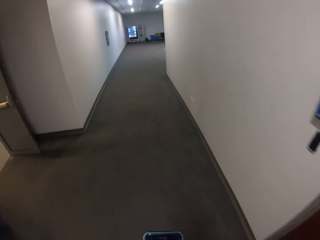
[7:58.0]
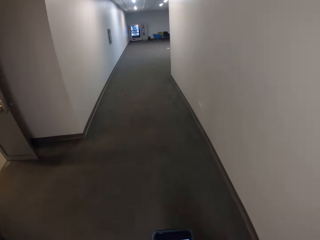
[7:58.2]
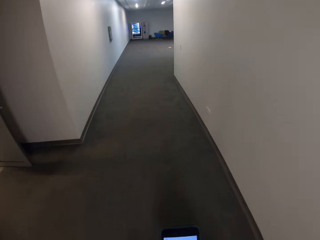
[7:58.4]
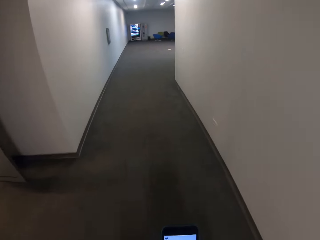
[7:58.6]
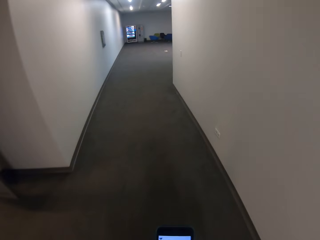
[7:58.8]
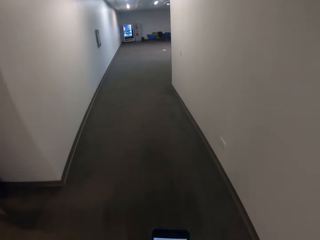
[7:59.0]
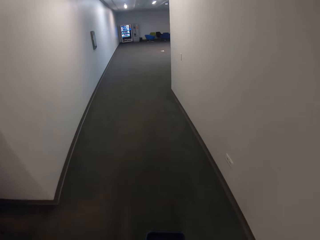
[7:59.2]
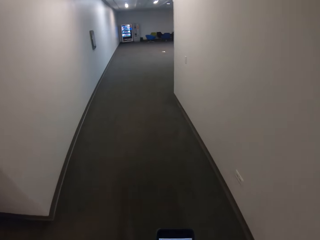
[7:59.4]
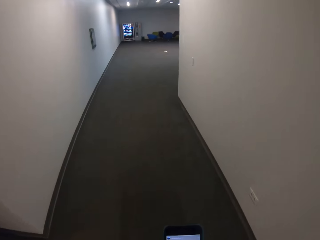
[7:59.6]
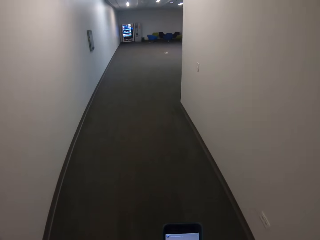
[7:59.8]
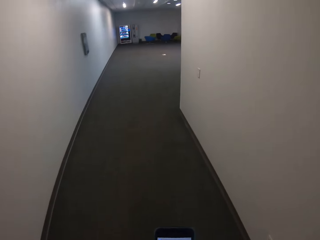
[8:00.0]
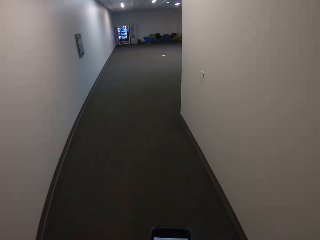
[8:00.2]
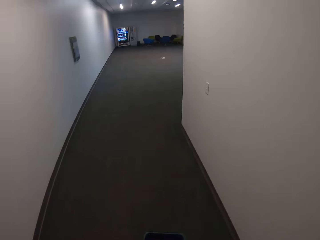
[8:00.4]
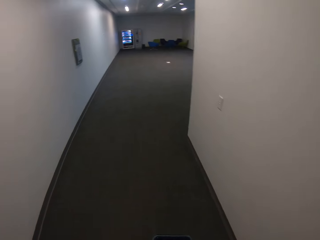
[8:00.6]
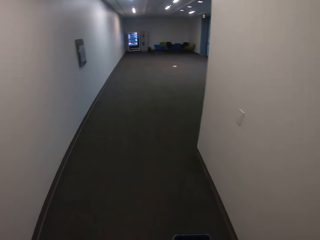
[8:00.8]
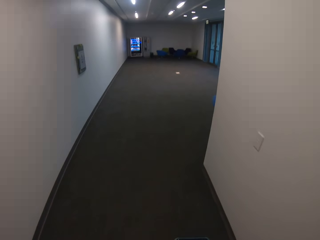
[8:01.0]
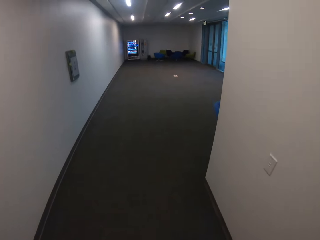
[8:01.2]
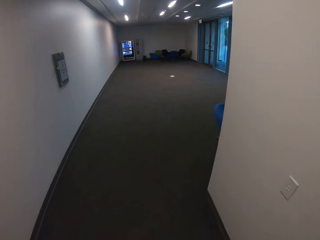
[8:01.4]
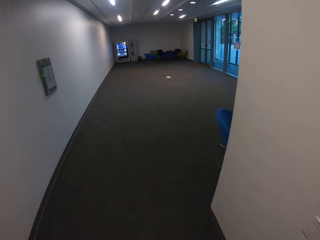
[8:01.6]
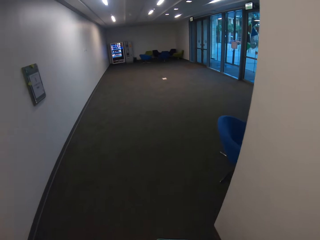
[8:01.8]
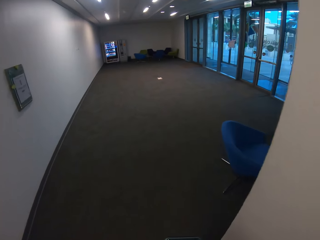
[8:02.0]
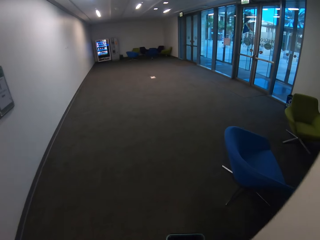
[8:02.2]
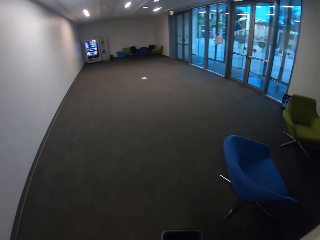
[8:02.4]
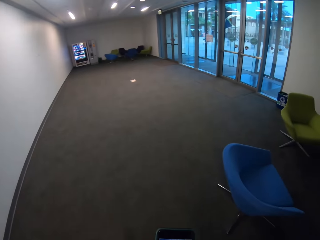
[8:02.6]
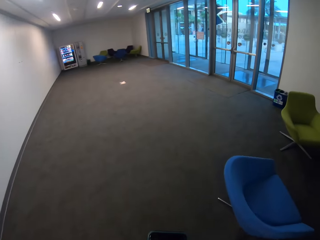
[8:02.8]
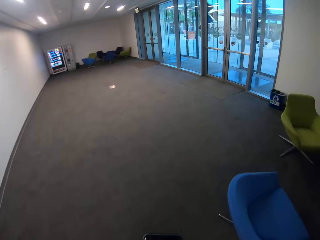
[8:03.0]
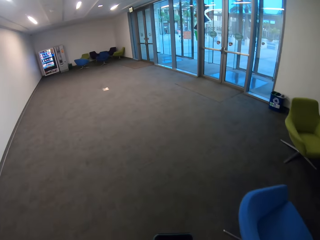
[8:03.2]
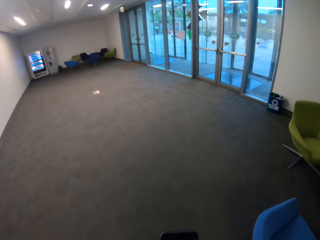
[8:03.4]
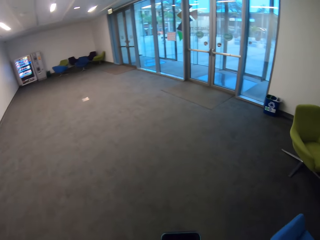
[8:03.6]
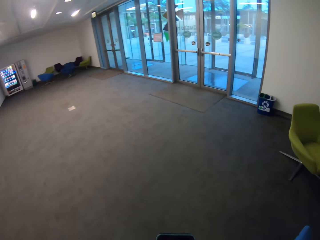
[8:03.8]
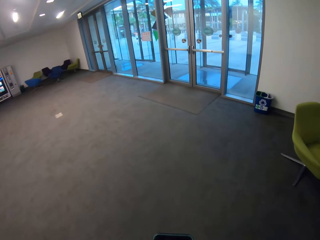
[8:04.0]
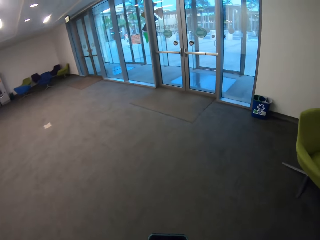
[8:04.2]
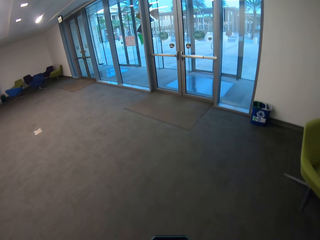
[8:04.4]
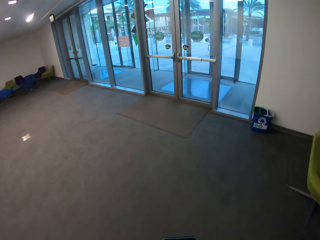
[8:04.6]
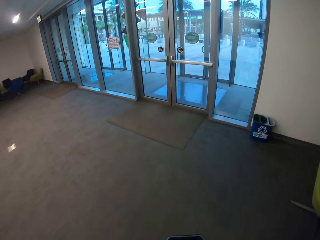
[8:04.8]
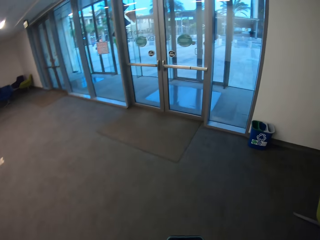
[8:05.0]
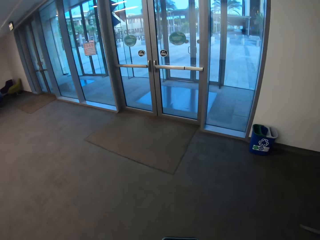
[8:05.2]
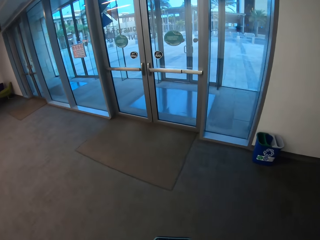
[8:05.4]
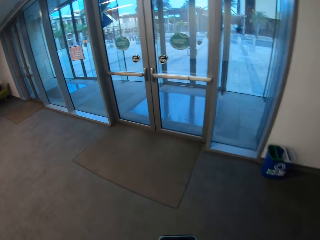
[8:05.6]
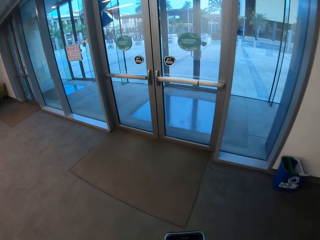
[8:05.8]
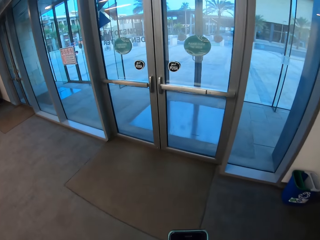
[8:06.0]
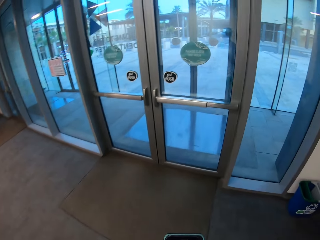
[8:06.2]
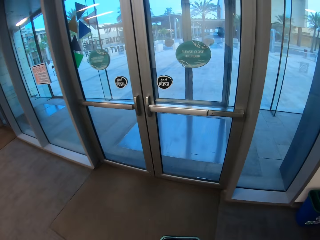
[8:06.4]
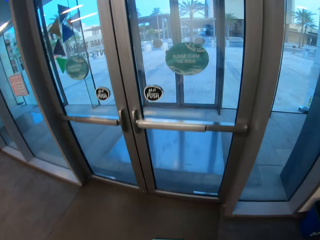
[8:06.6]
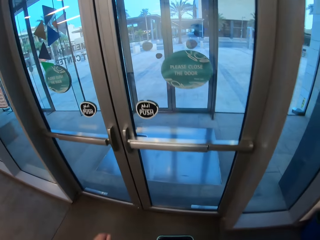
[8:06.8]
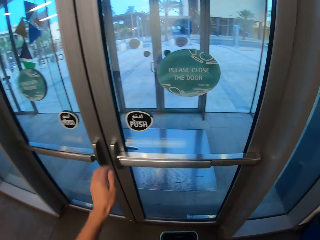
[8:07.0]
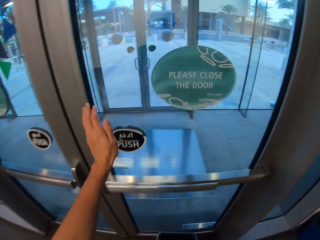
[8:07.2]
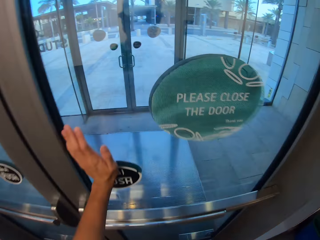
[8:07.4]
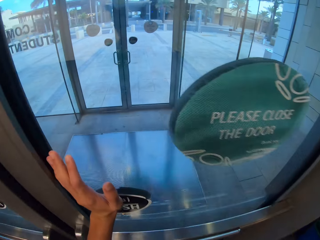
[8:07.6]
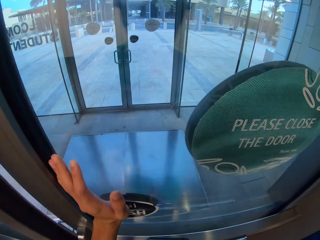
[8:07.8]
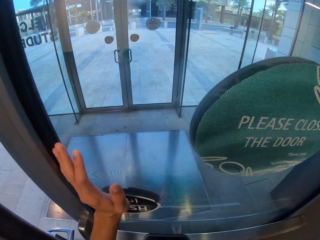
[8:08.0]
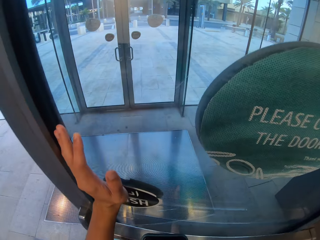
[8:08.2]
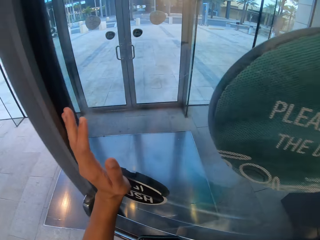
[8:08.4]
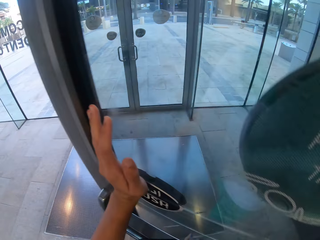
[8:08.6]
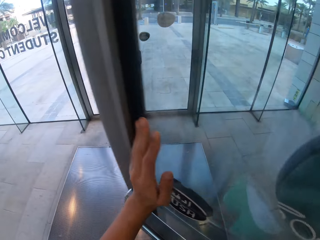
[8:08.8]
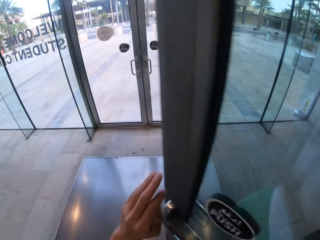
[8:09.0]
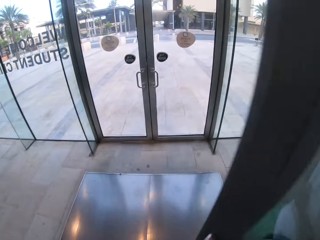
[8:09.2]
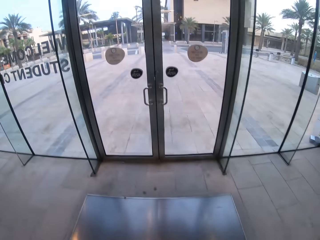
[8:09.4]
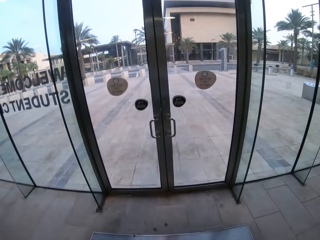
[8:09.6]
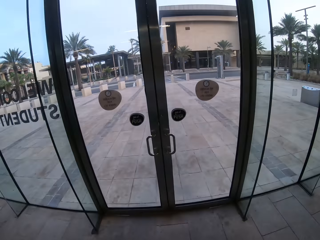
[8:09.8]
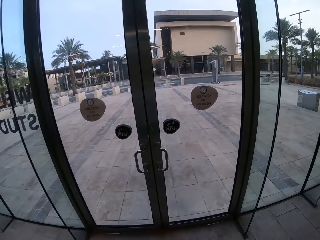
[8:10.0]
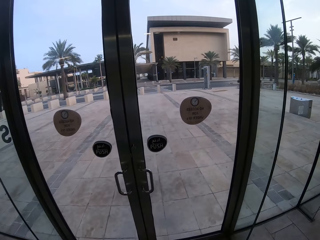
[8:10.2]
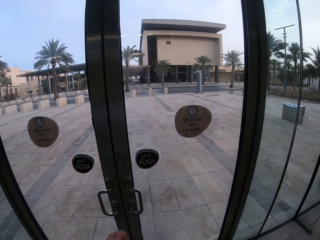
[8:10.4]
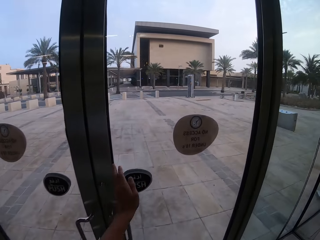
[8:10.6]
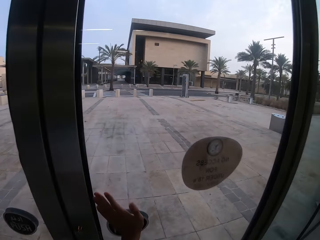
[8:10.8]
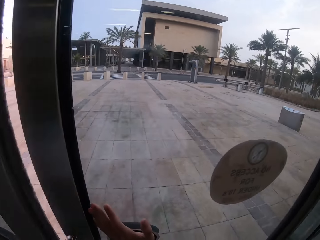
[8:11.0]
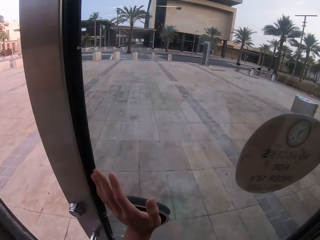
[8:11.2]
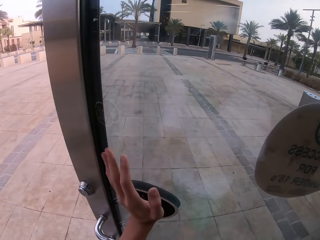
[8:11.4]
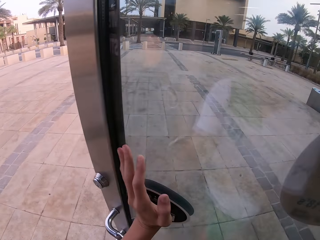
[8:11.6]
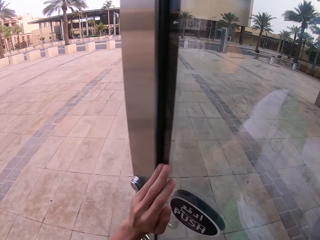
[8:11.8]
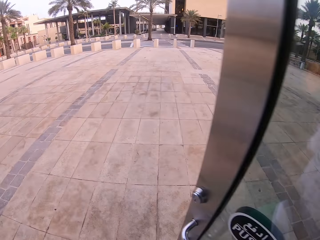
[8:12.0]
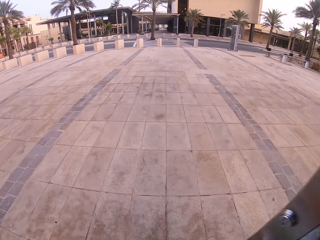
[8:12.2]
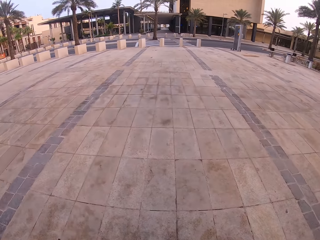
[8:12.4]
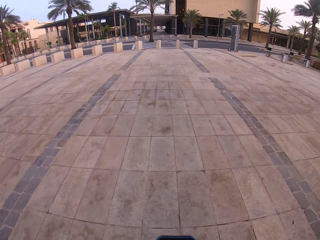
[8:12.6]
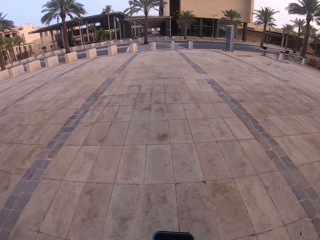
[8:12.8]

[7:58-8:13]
The camera wearer scrolls the mobile phone. They open the door with the left hand. They push the door. They walk along the building. They open the door with the left hand and push the door.

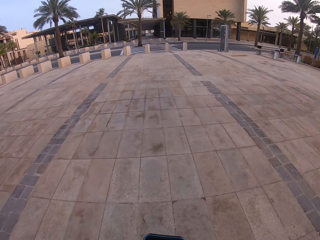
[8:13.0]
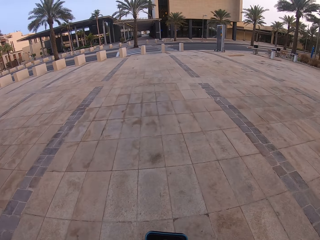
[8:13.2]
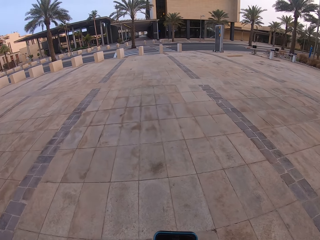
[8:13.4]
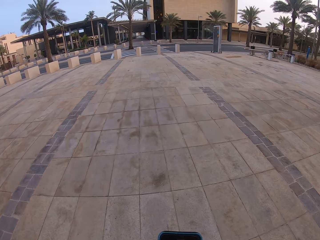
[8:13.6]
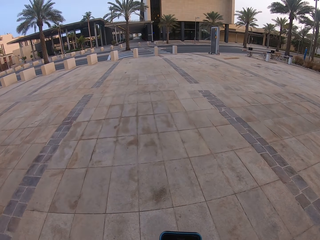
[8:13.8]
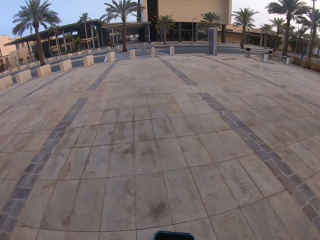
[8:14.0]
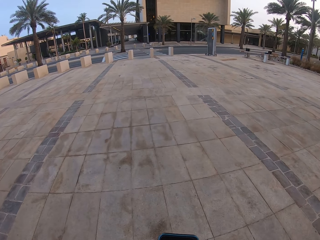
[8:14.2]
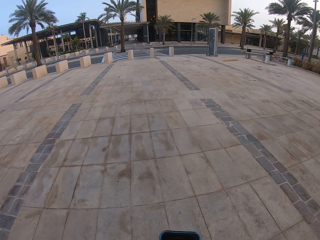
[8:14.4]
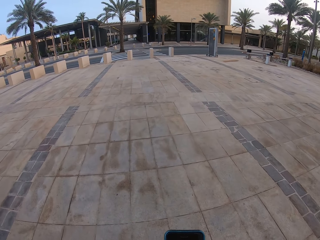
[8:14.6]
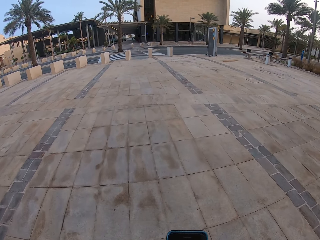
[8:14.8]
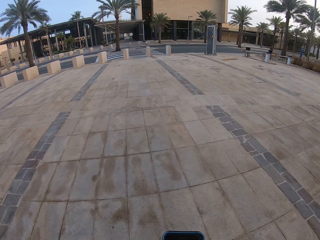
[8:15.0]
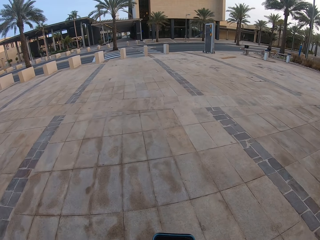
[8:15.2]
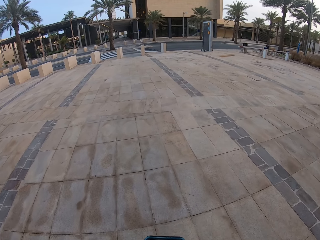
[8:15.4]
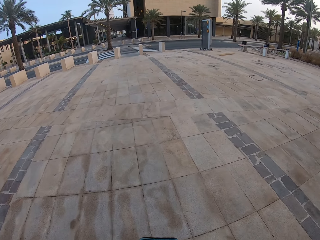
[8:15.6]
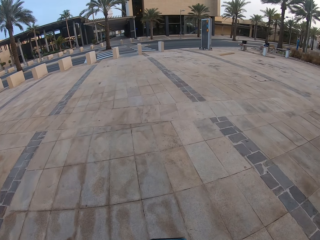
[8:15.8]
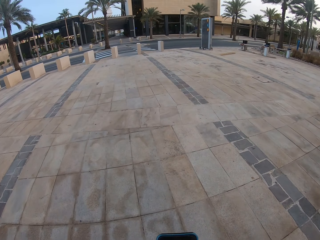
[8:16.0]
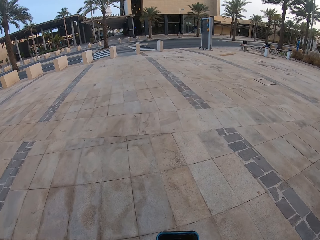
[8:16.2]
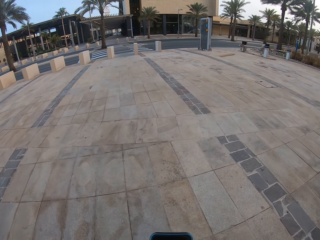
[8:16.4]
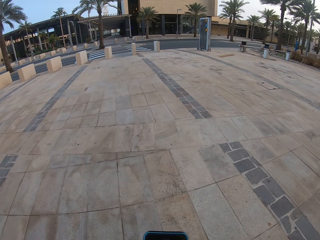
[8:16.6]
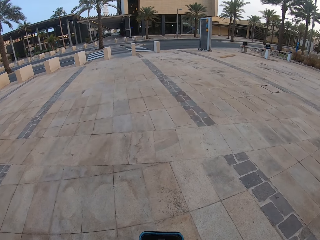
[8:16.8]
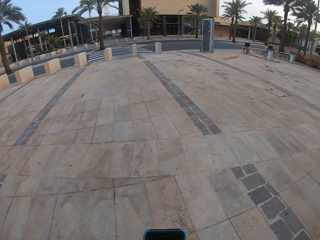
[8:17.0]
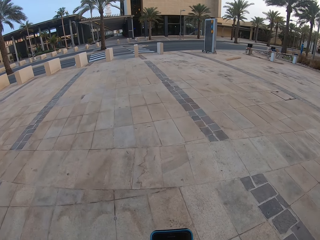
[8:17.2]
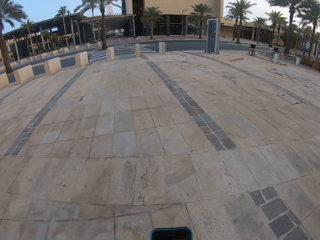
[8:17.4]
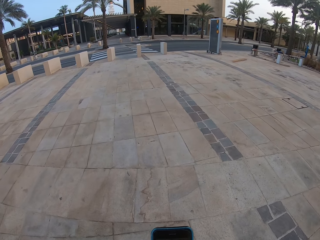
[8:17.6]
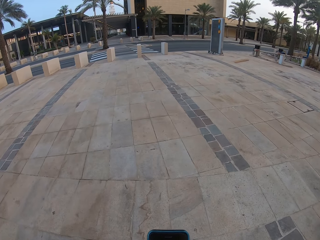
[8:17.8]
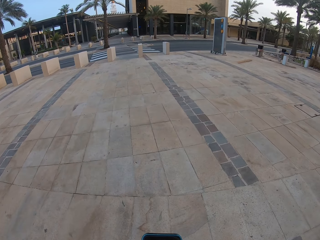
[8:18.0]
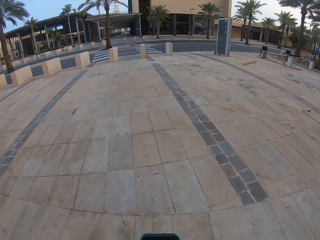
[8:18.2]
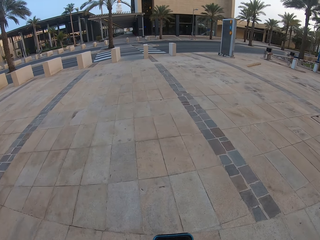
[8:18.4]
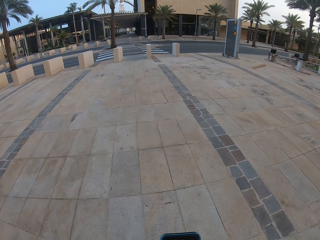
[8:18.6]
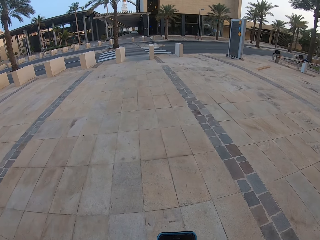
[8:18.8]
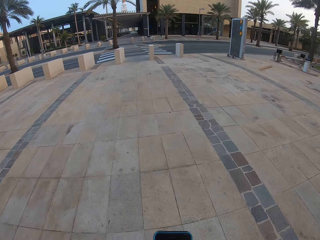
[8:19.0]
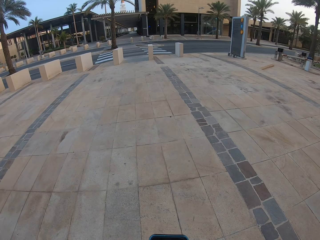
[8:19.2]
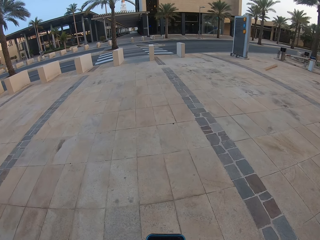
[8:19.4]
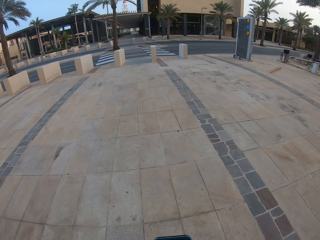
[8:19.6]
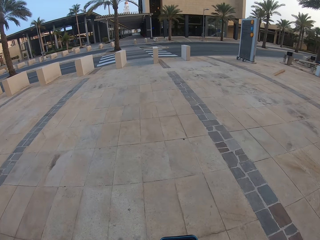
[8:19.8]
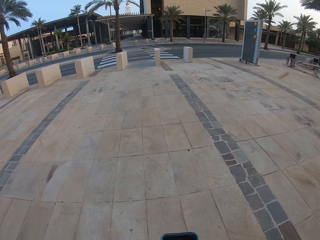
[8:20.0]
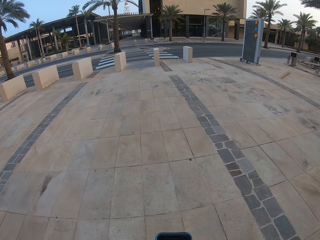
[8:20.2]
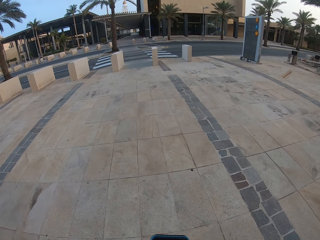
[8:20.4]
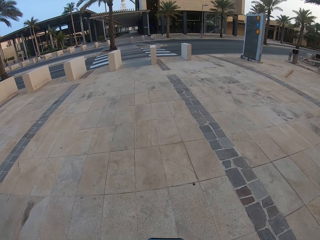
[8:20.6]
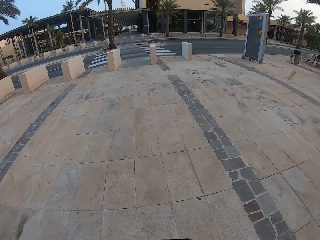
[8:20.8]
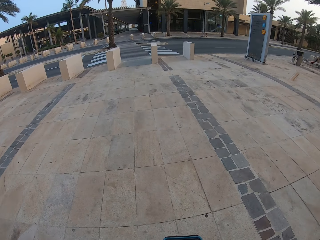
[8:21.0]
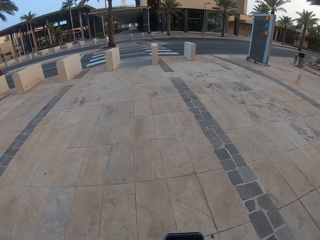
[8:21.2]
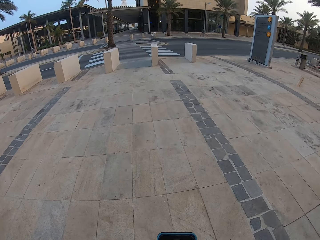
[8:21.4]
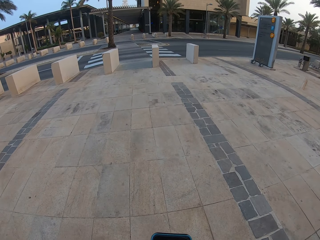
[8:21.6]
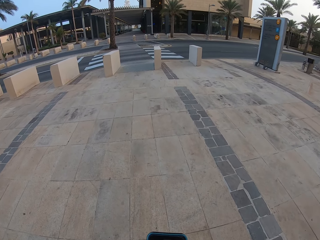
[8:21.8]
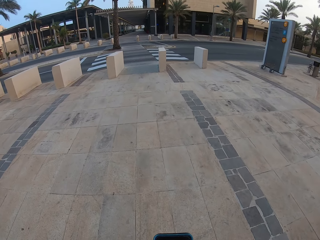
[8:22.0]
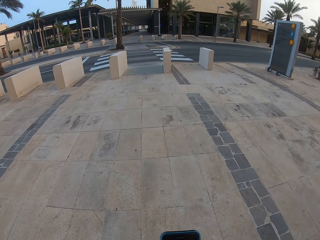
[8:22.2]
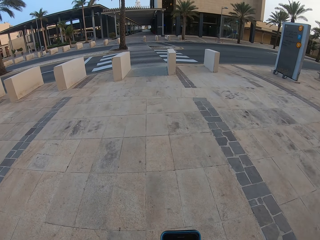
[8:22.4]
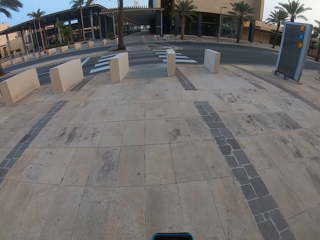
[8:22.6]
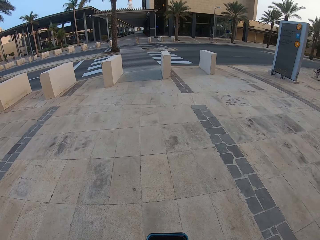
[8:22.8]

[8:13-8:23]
The camera wearer walks along the driveway. He scrolls the mobile phone. He scrolls his phone. He walks around.
